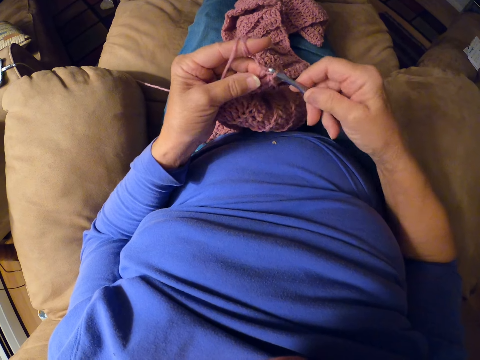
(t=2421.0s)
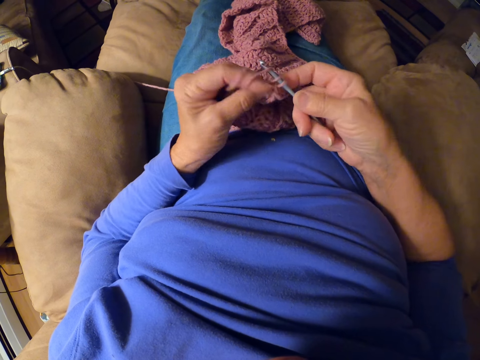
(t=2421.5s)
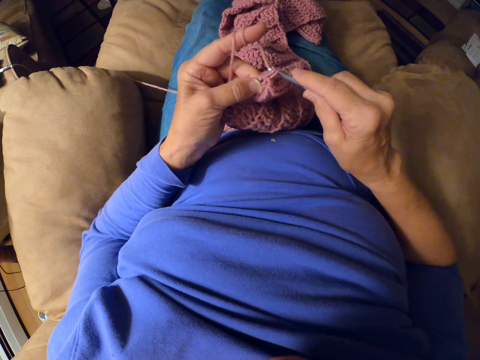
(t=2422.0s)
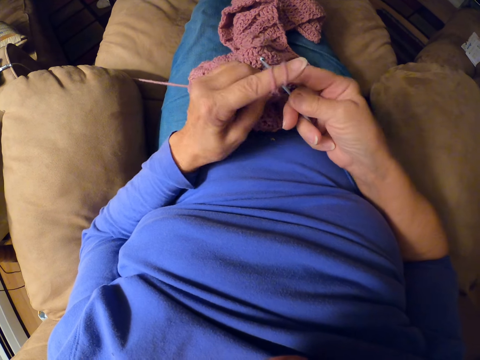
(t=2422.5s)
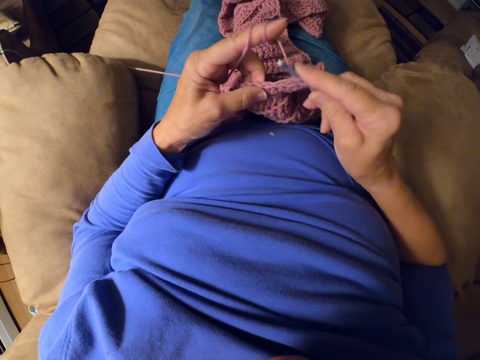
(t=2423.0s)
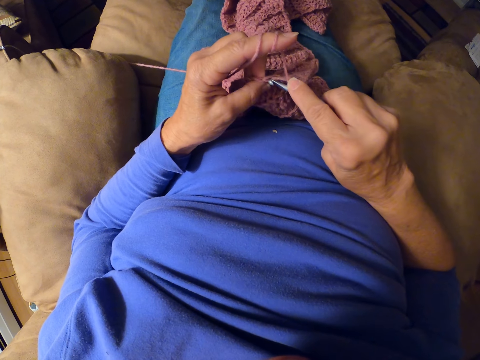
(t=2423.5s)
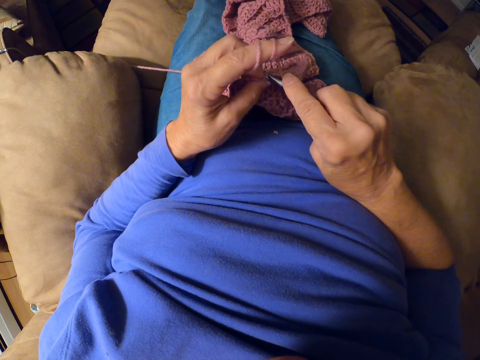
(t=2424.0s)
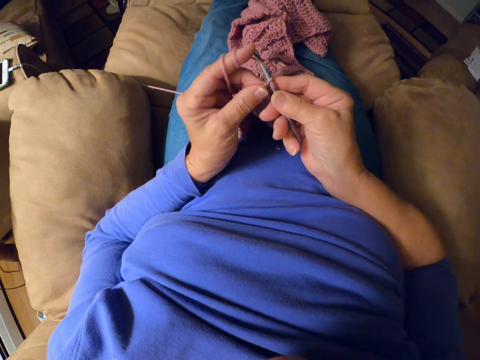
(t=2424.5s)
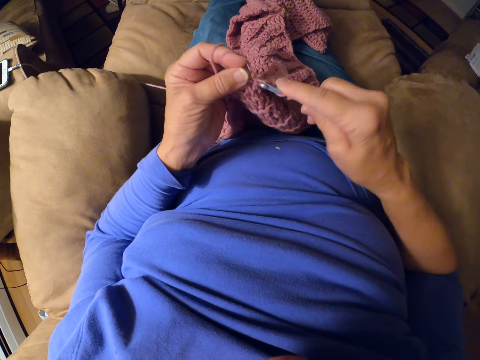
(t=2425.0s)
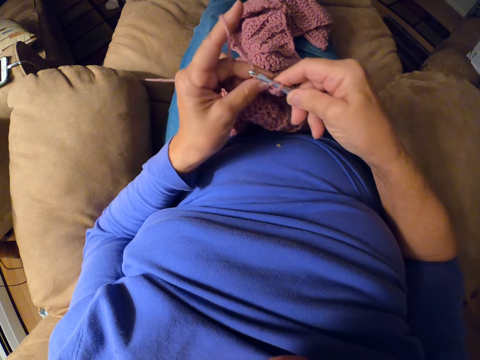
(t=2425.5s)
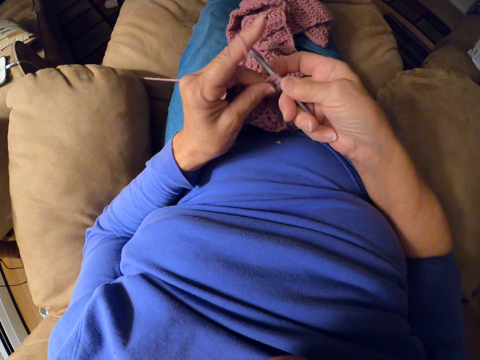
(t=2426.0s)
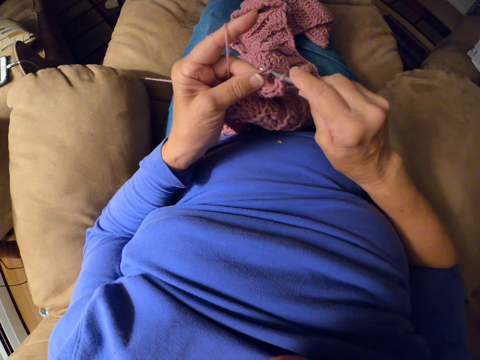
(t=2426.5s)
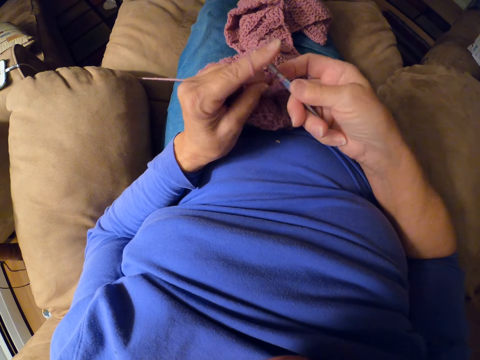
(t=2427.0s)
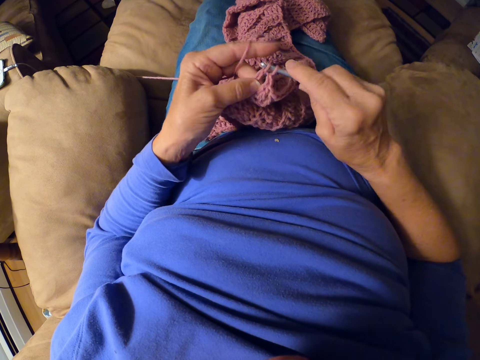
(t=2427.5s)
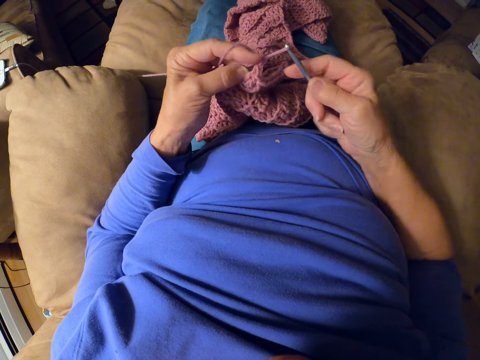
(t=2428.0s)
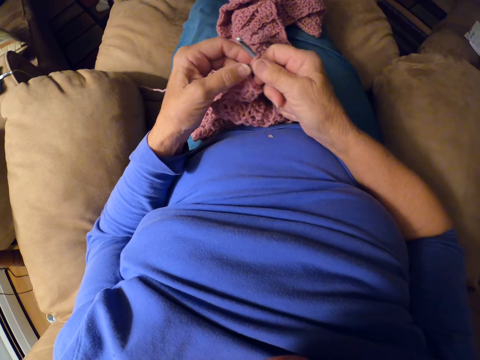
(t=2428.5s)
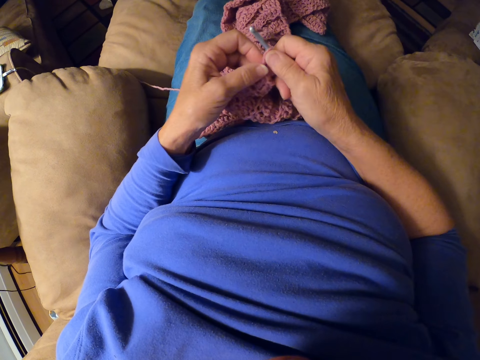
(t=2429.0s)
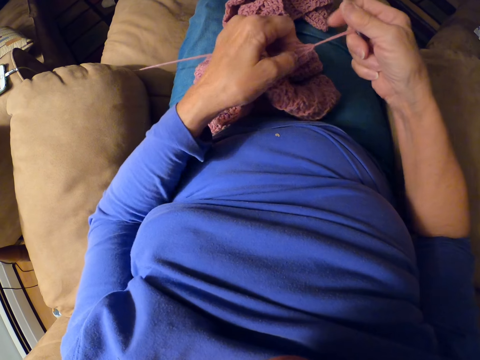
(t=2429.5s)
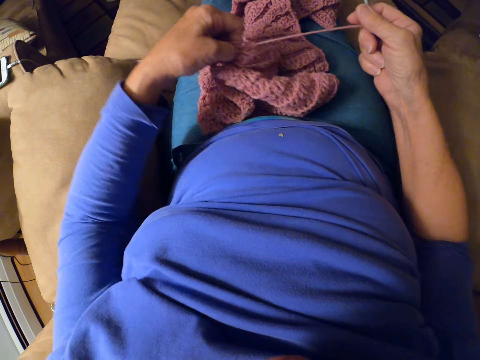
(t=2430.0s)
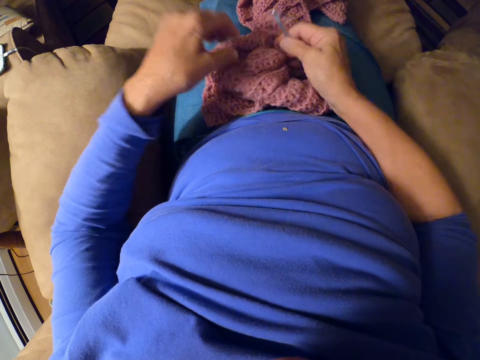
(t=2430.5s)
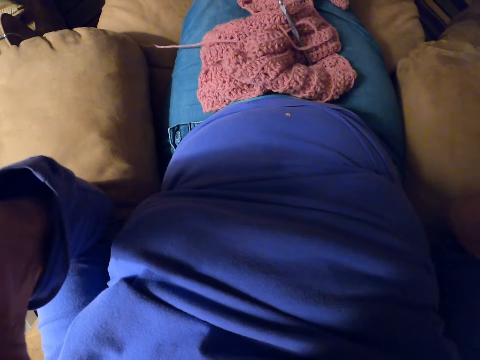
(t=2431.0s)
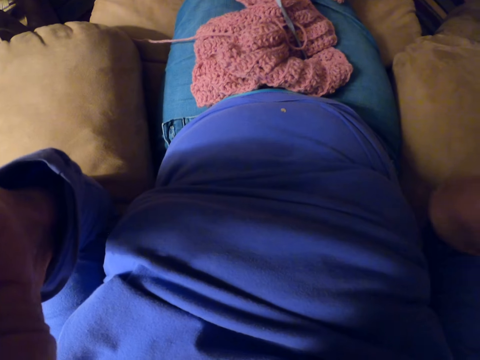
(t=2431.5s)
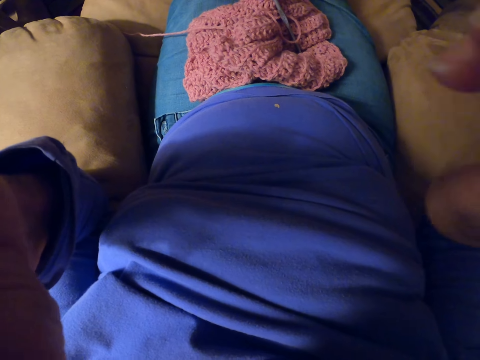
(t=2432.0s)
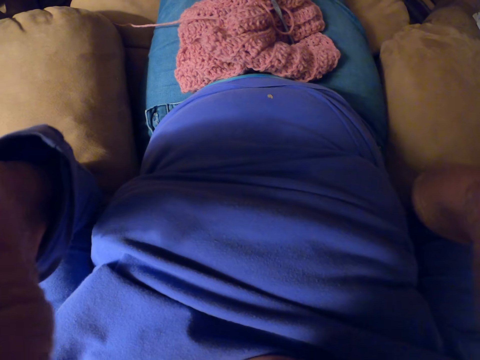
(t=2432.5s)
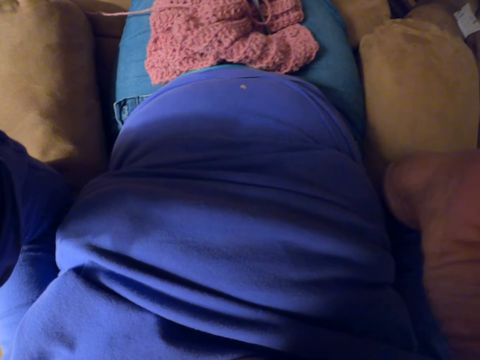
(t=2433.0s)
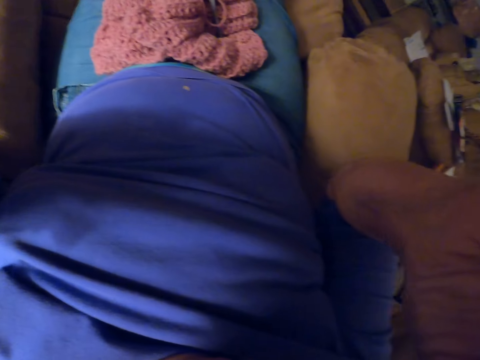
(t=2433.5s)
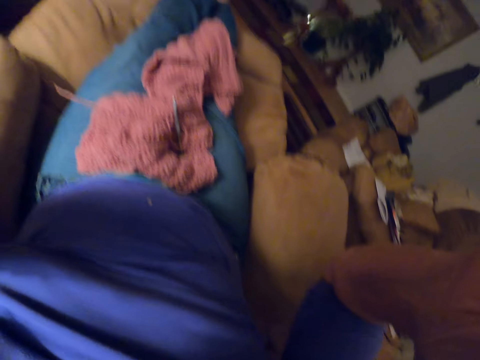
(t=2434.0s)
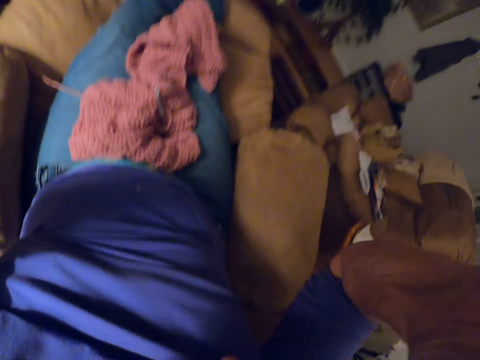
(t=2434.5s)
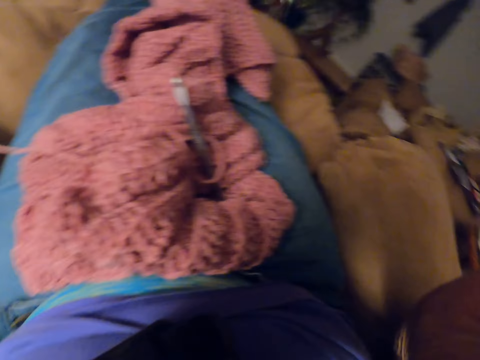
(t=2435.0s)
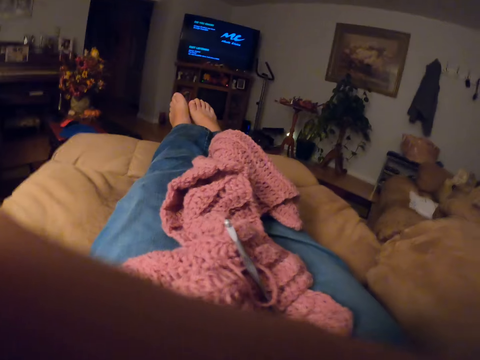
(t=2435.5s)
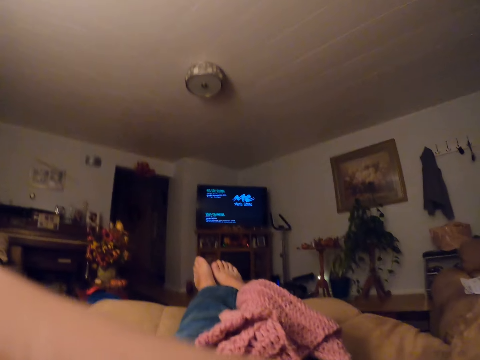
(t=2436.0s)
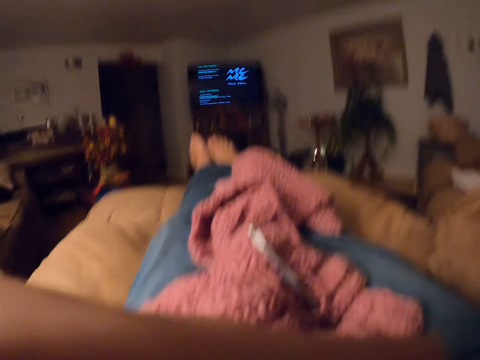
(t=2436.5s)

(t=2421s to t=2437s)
The camera wearer pulls the yarn strand with her right hand. She puts down the crochet hook and the garment. She adjusts her face with her hands. She raises up her hands.
